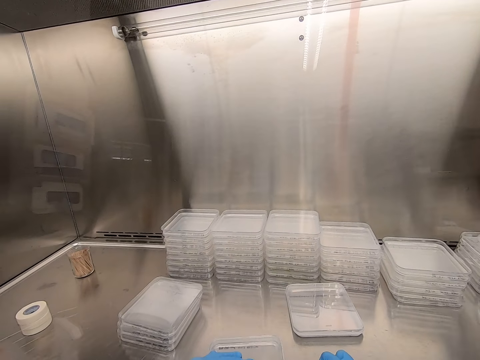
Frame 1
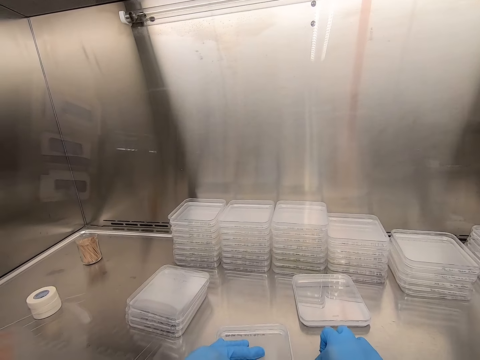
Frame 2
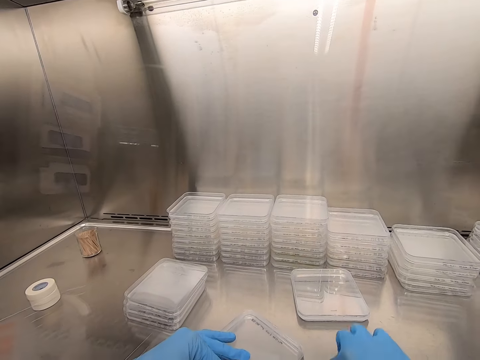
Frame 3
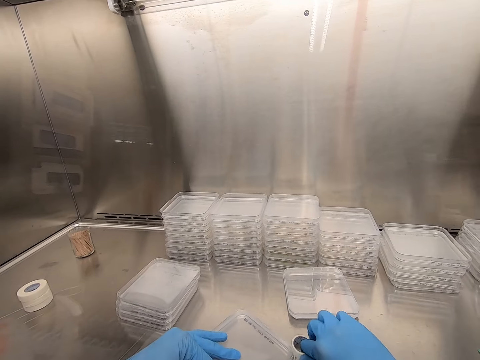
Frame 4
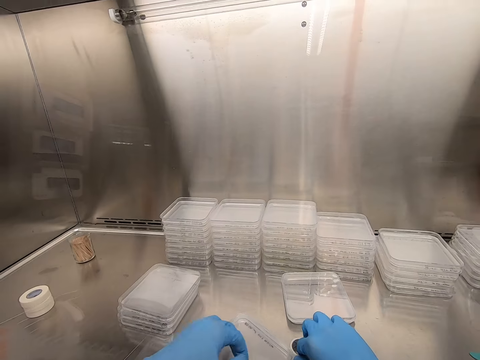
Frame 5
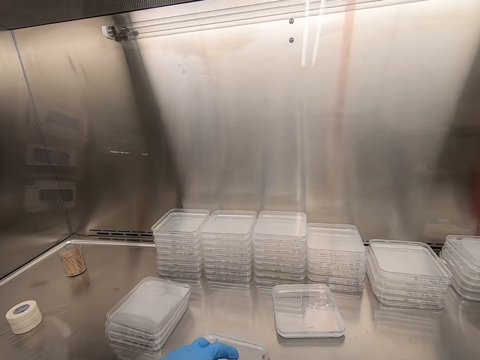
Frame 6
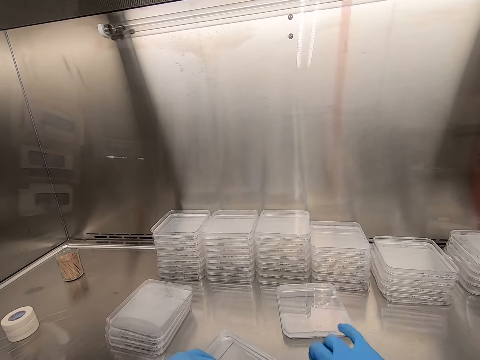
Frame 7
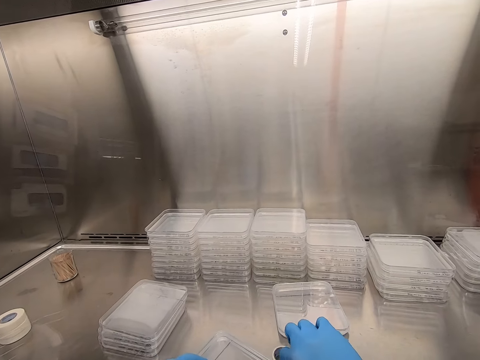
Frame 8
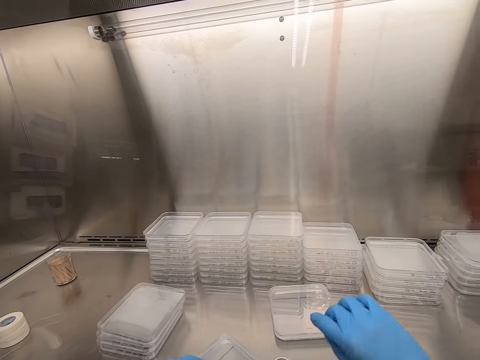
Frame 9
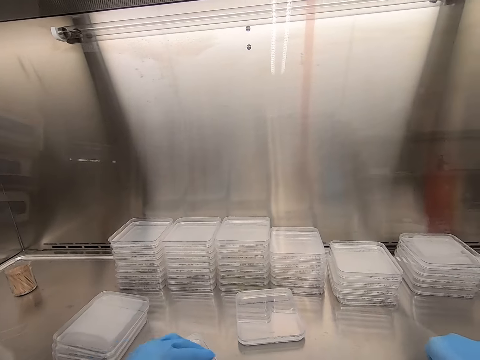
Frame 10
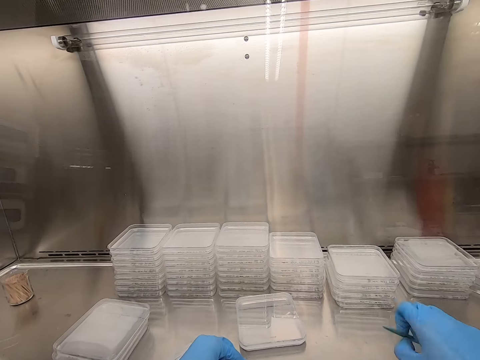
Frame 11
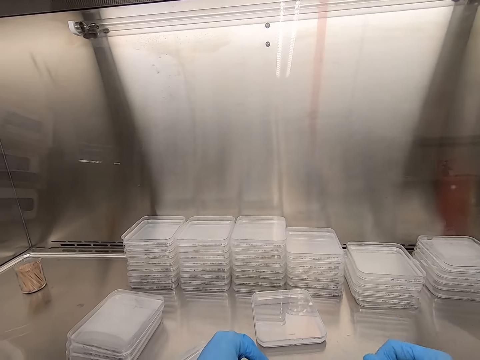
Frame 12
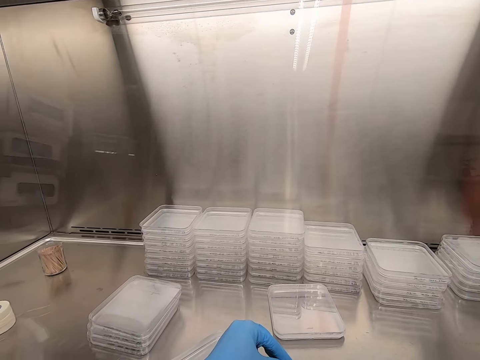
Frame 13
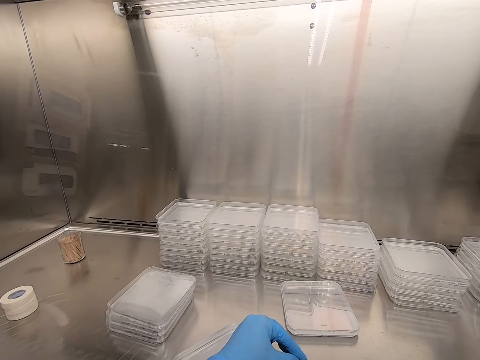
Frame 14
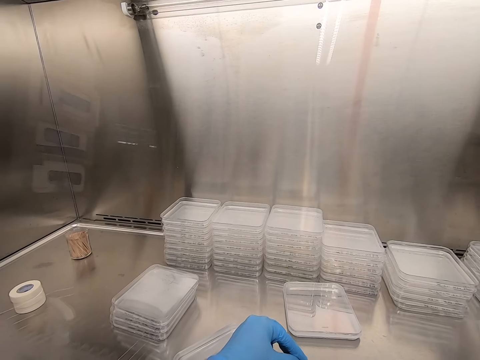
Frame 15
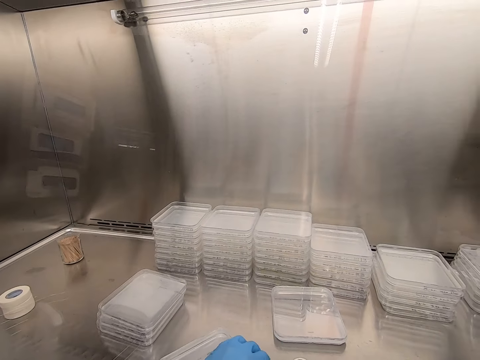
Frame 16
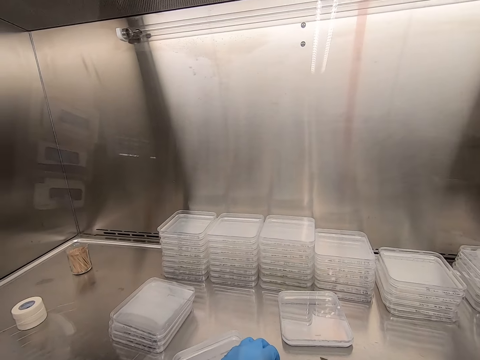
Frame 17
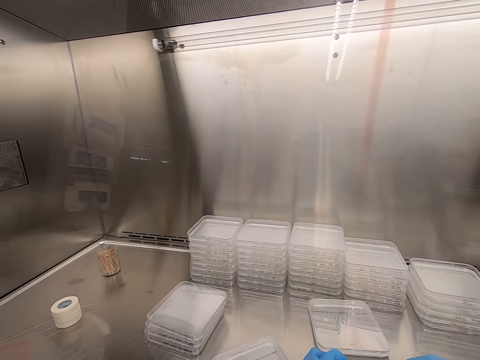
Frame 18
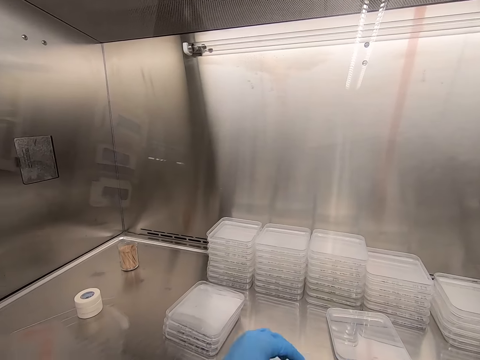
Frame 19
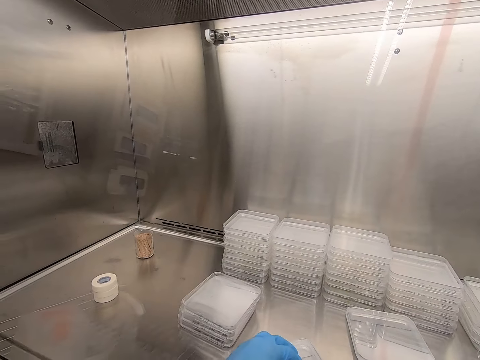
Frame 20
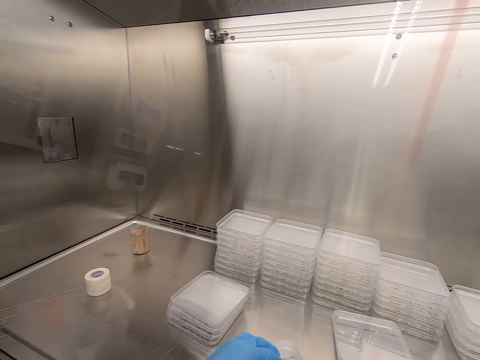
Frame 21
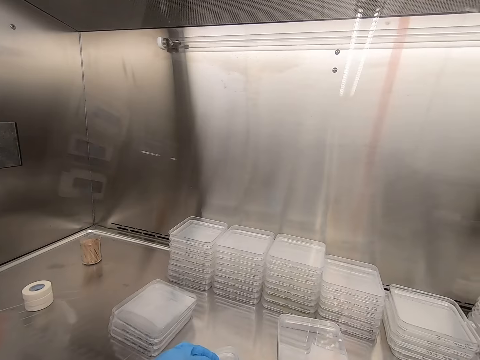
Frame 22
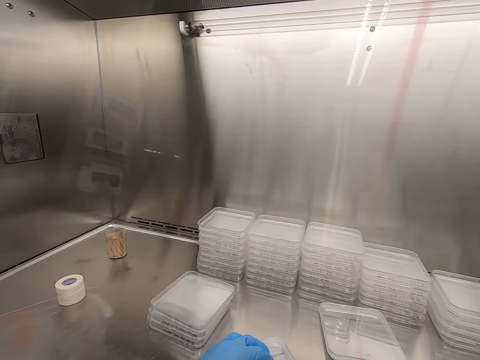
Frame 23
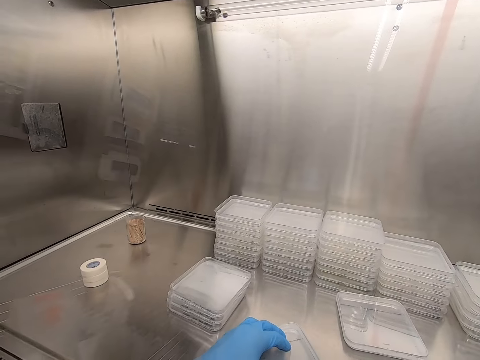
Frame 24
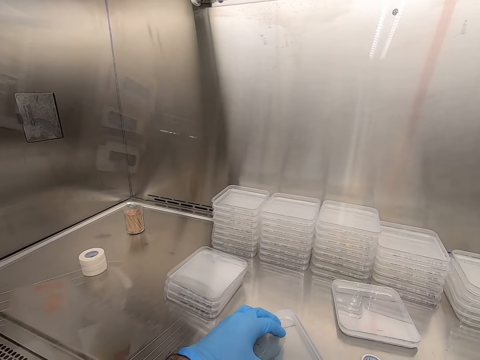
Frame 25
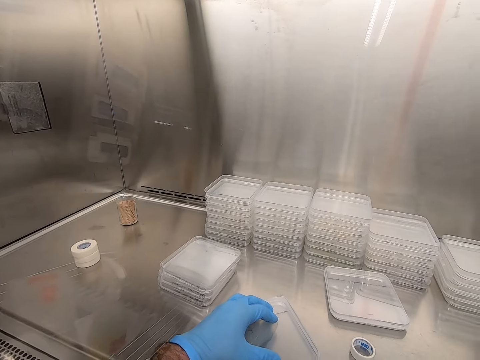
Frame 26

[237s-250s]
The camera wearer picks up the scalpel from the table. They cut the sellotape on the container.

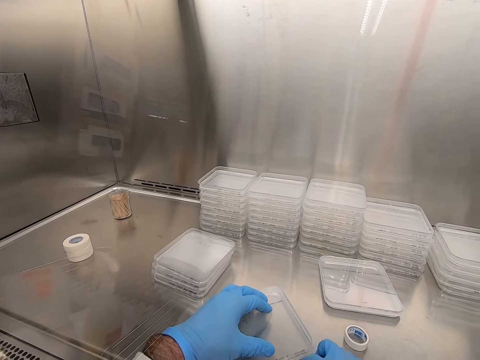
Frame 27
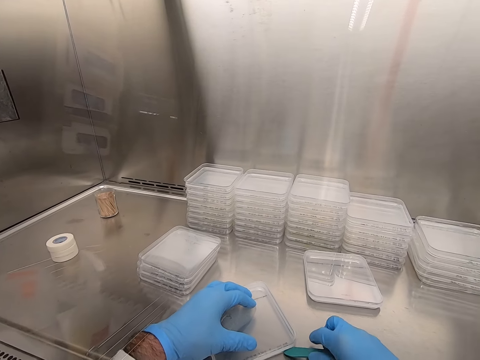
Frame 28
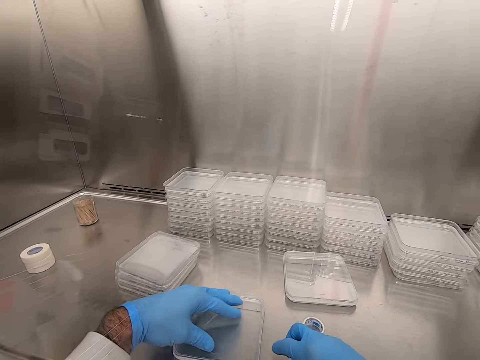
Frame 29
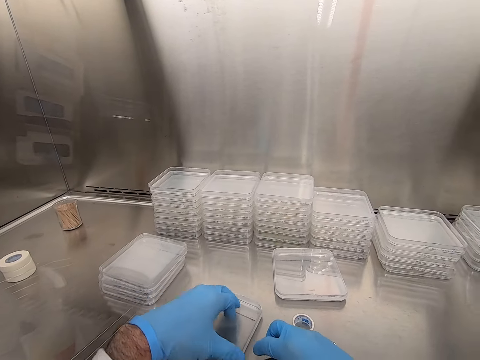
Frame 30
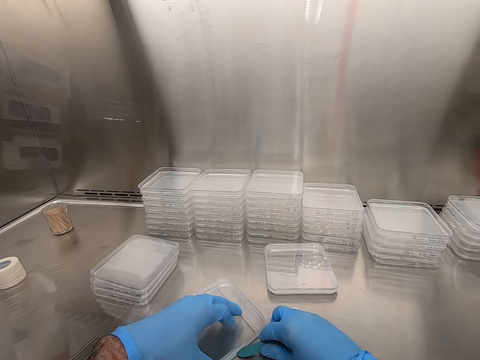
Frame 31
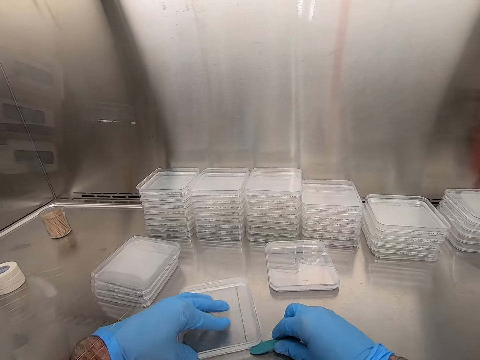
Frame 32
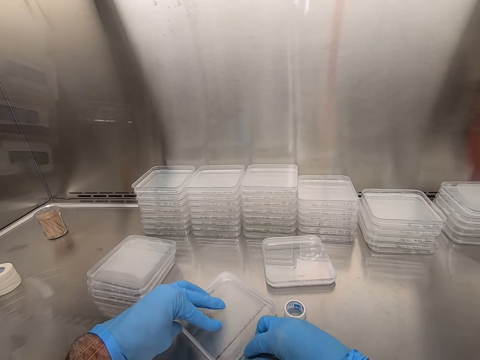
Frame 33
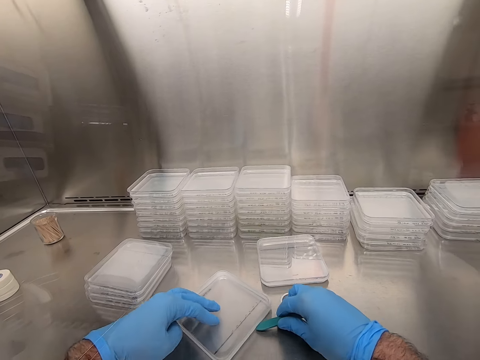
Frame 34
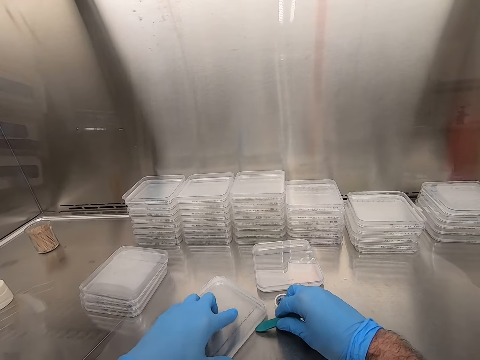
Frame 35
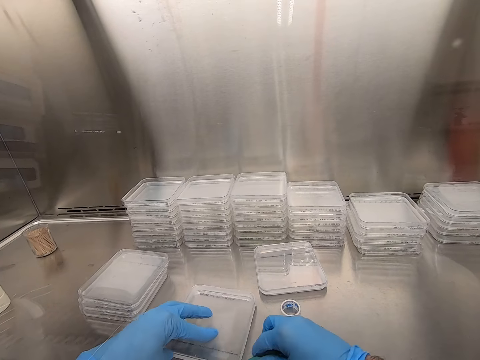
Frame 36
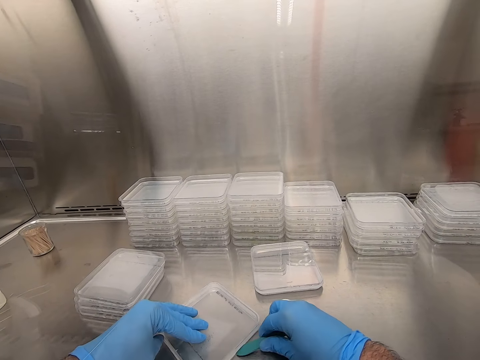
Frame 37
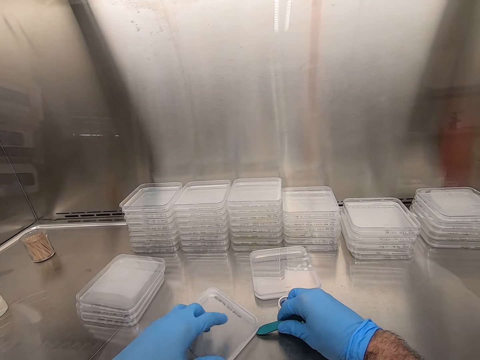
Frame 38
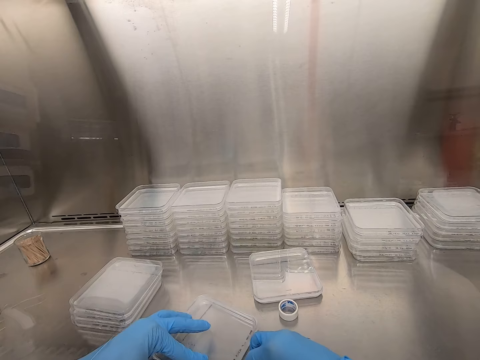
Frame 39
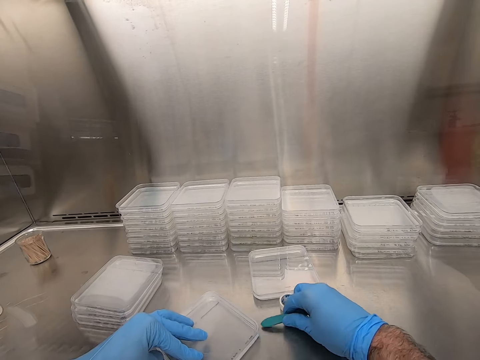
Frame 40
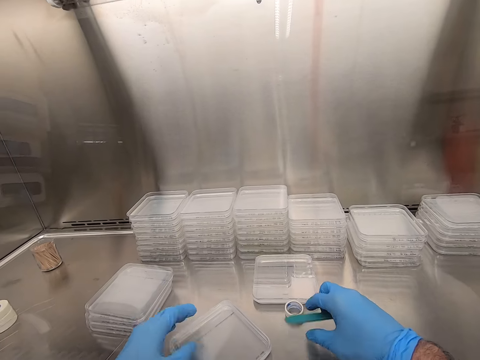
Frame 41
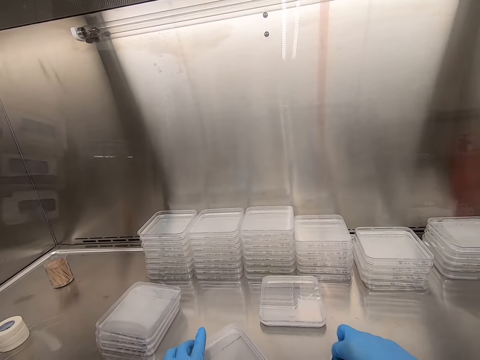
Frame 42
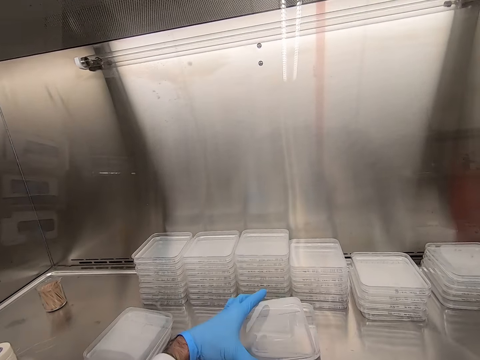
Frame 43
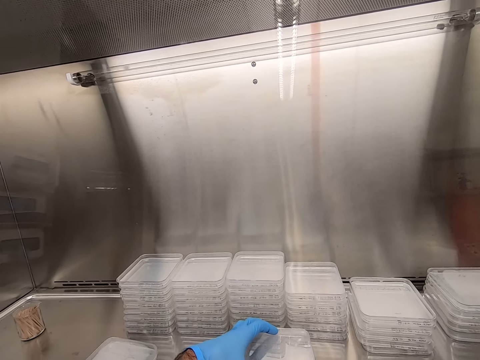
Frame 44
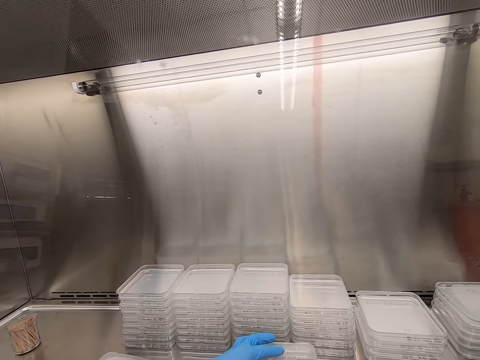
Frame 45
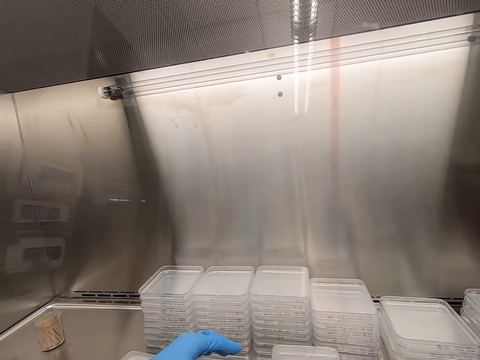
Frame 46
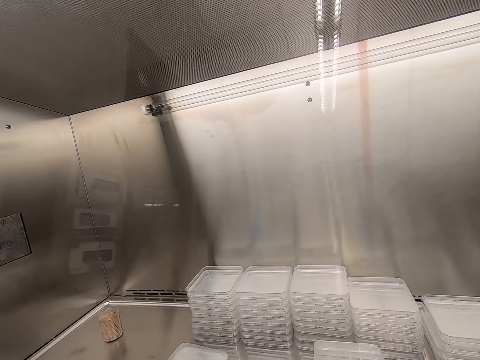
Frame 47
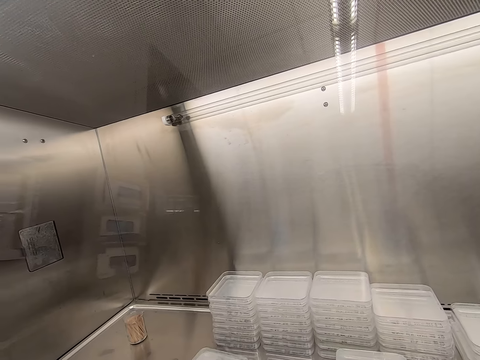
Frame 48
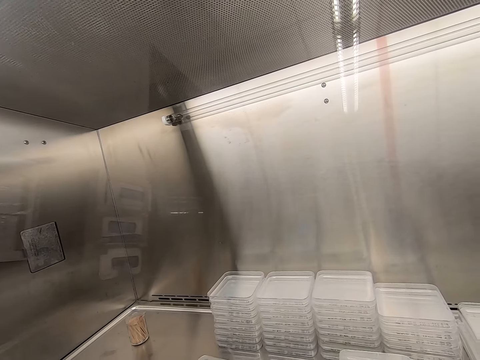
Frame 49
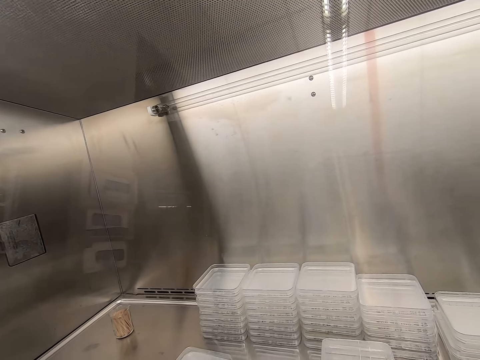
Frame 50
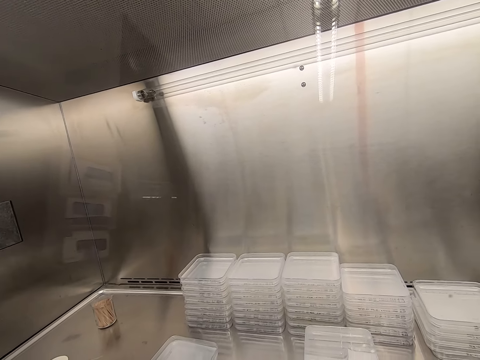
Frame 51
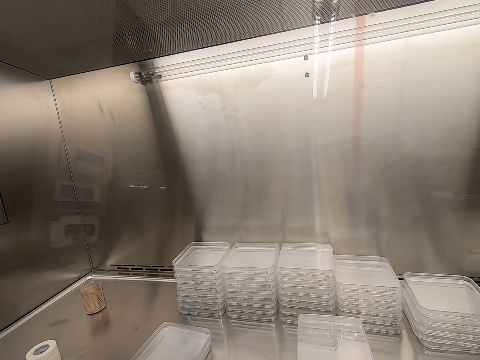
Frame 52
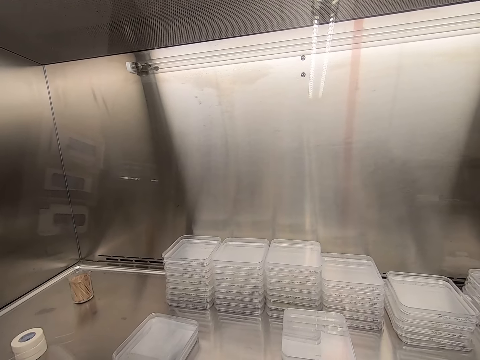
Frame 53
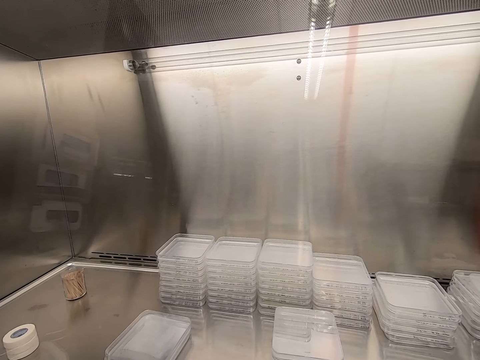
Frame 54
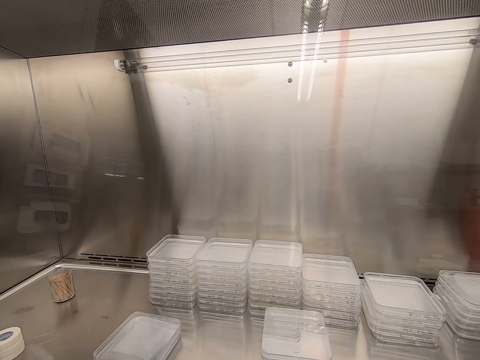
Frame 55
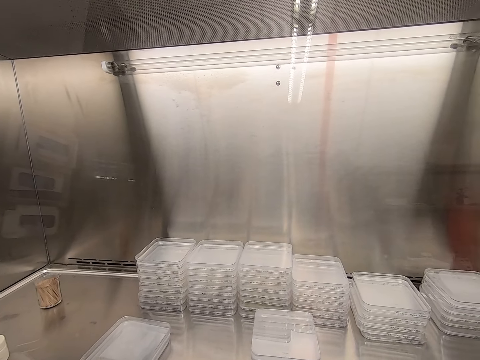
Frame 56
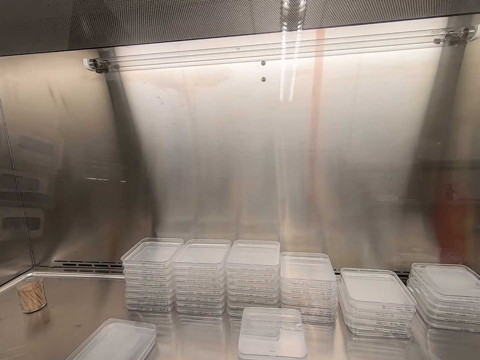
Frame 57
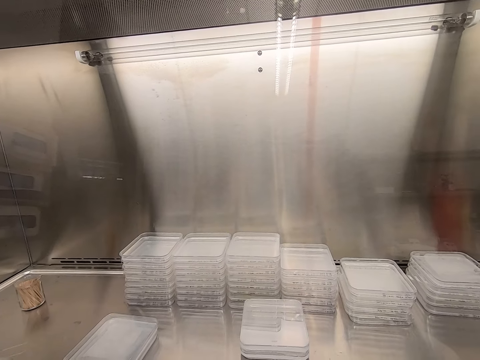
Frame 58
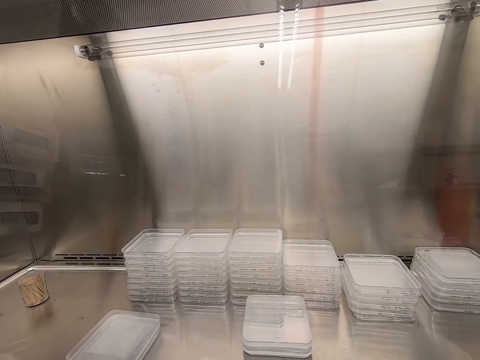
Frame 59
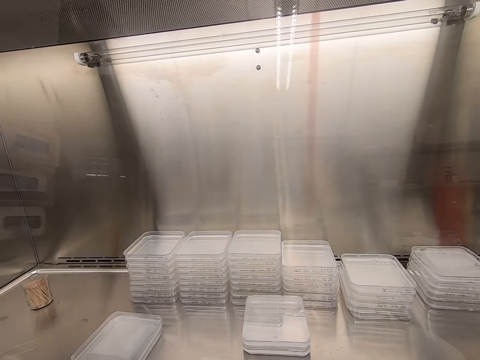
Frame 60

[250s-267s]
The camera wearer smoothens the edges. They carry the Perspex jar. They put the containers together on the table. They put the Perspex jar down. They pick up the container from the other containers. They put the container on the table. They stare at the containers on the table.
